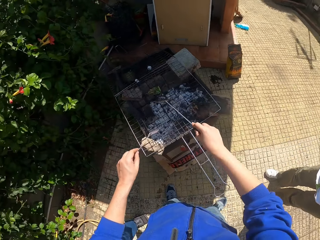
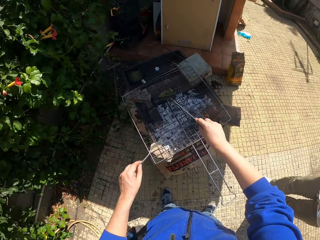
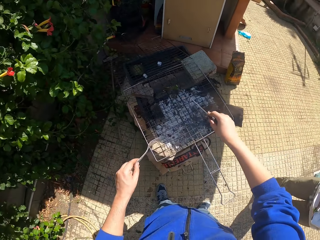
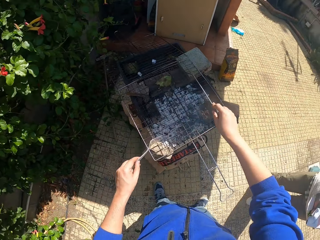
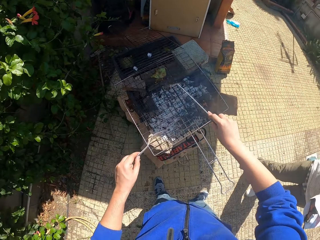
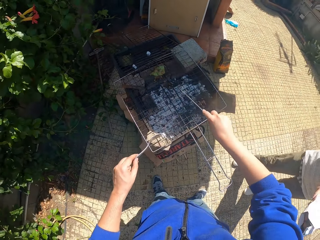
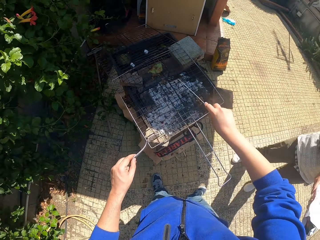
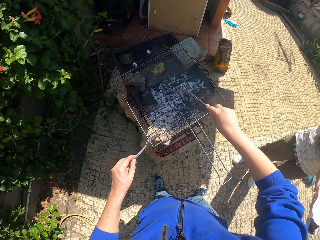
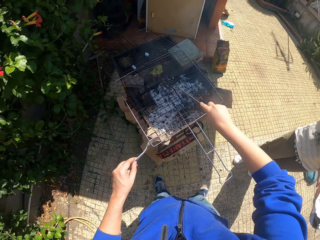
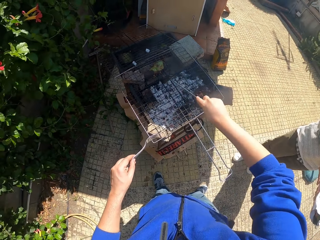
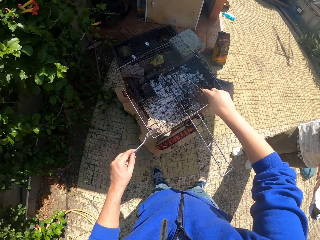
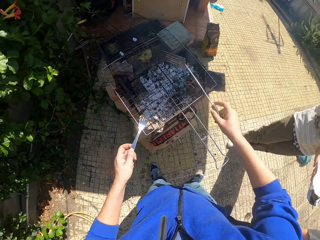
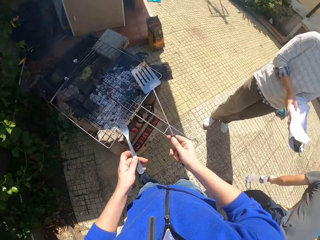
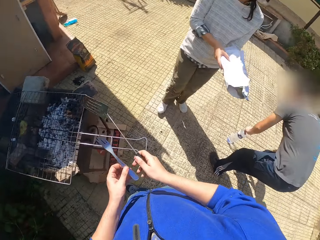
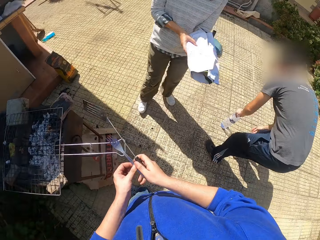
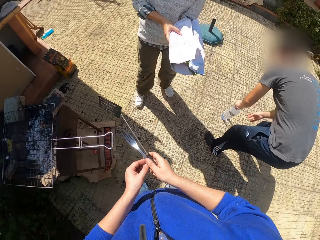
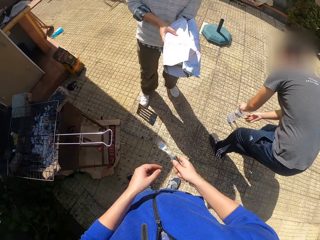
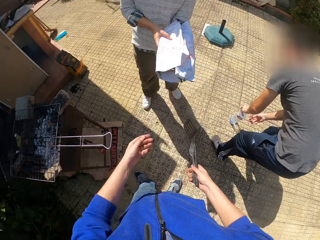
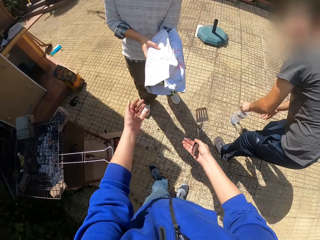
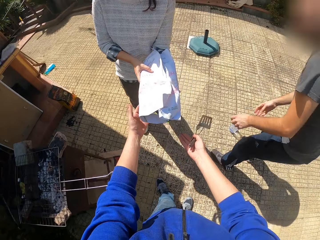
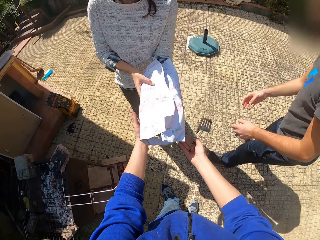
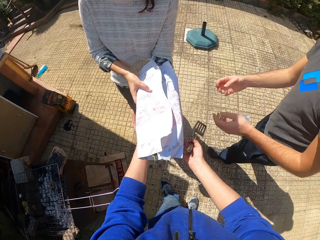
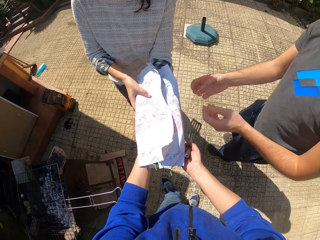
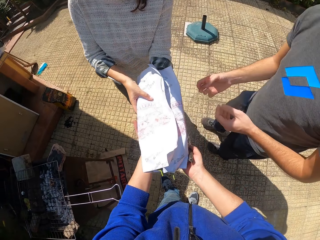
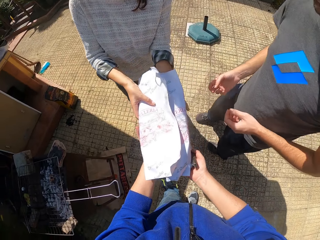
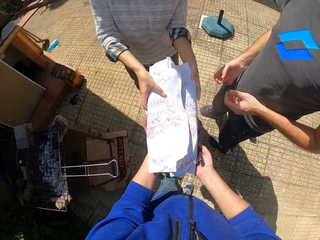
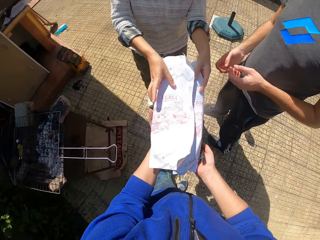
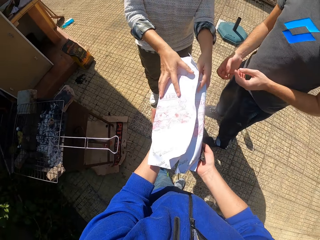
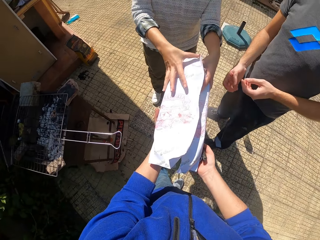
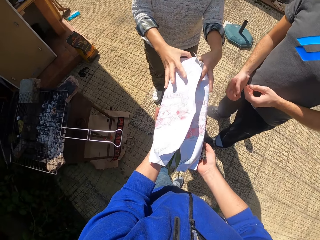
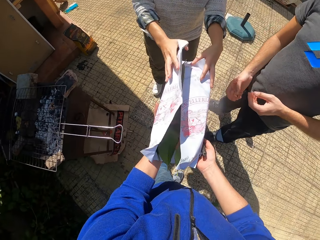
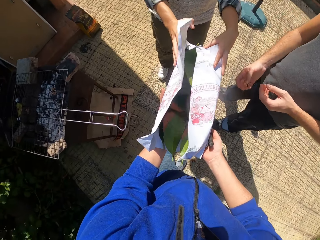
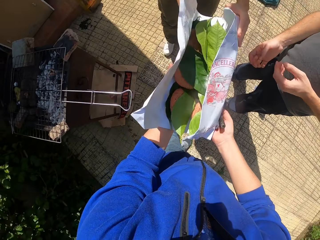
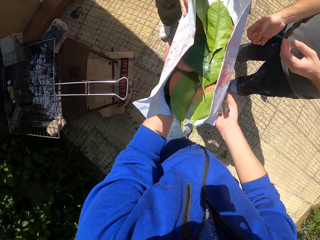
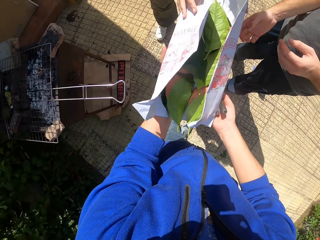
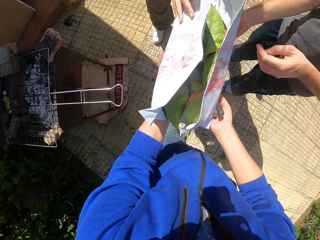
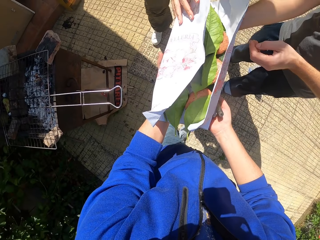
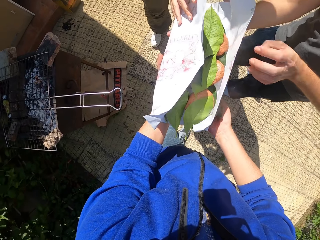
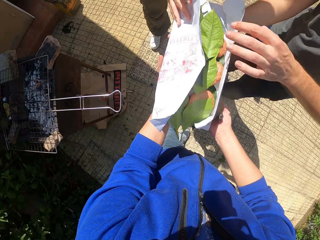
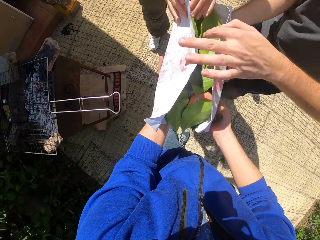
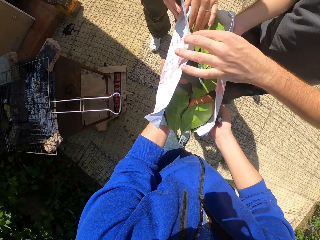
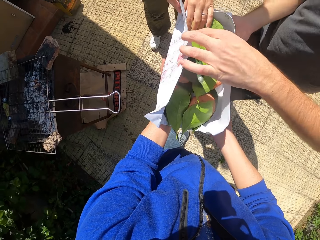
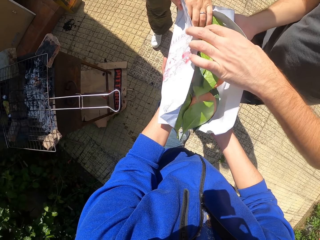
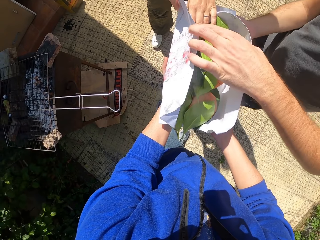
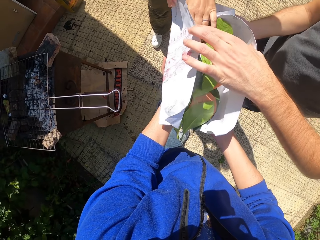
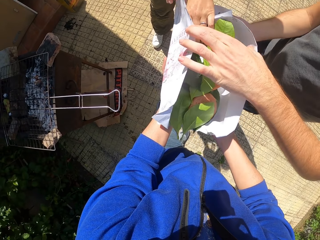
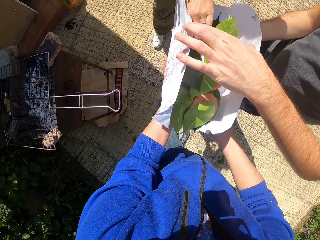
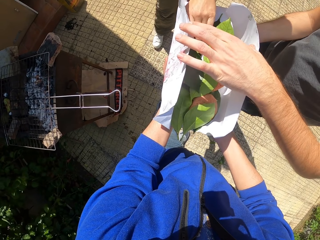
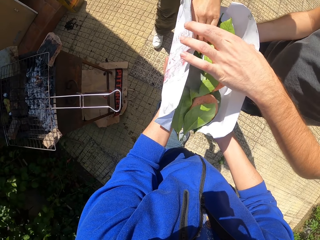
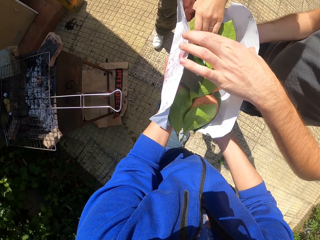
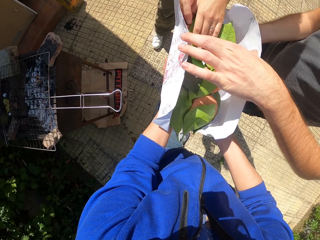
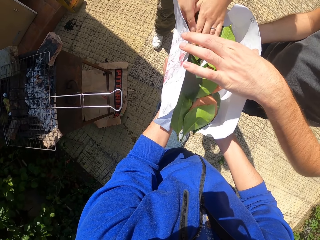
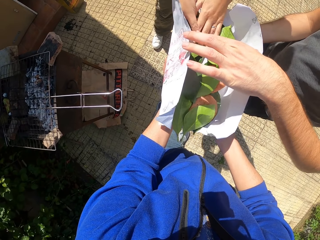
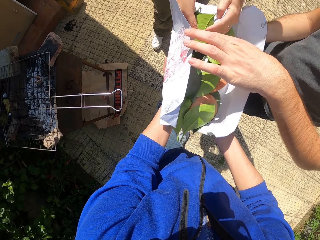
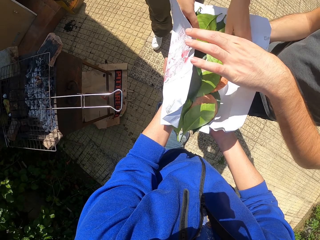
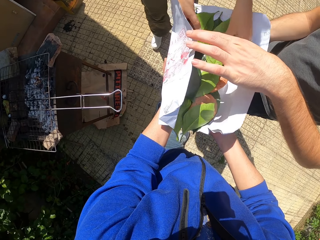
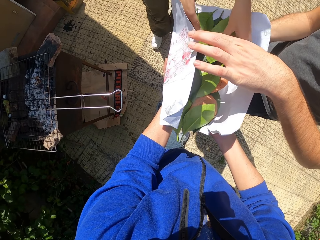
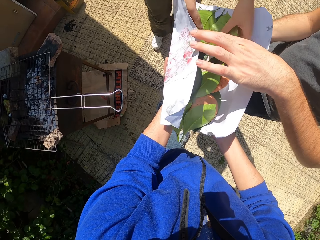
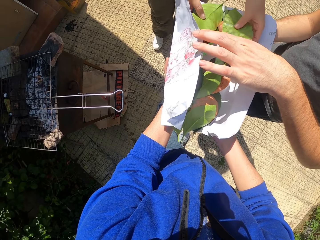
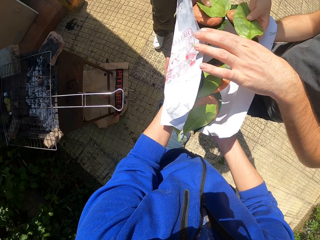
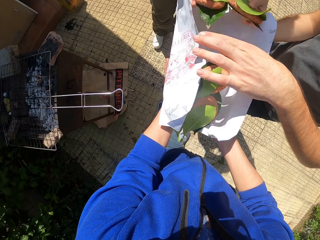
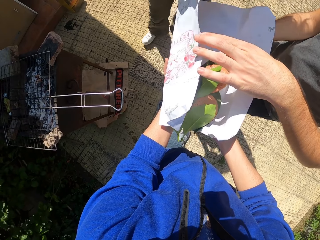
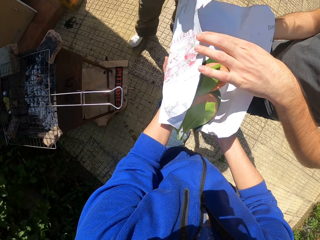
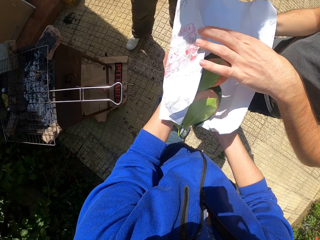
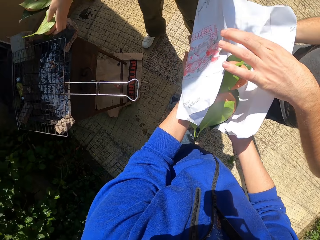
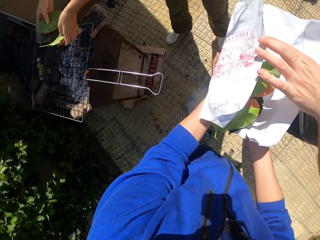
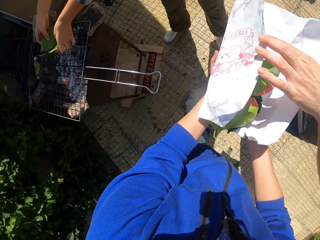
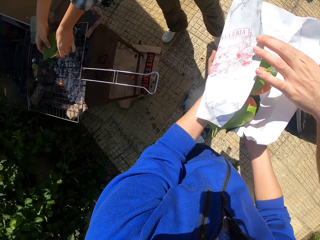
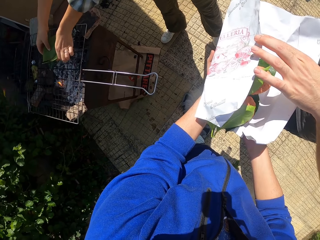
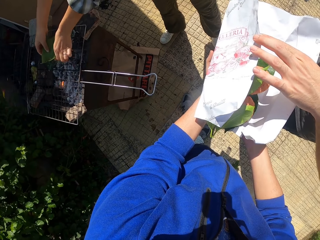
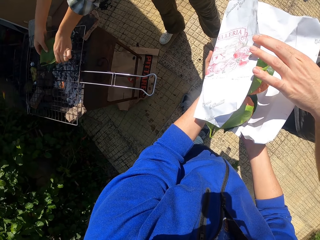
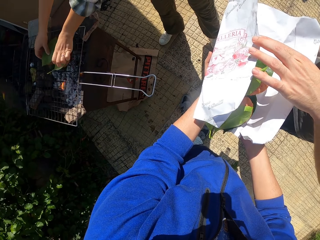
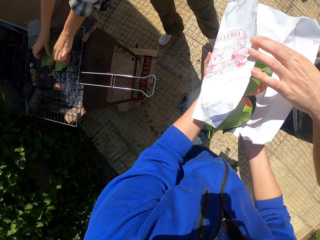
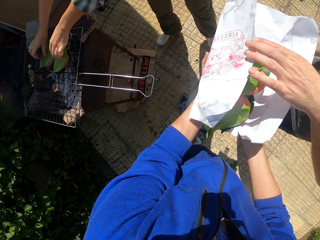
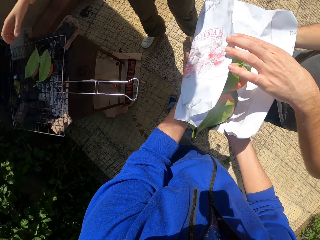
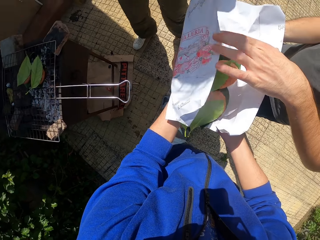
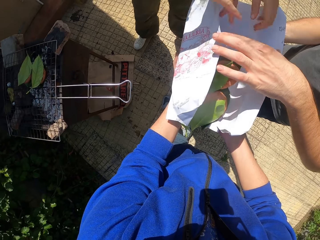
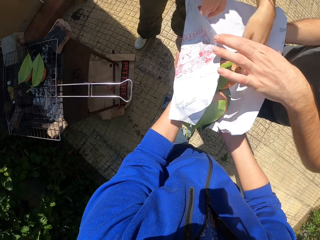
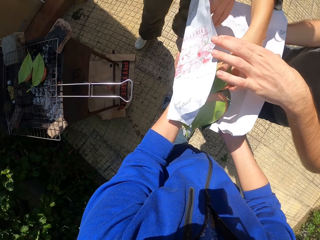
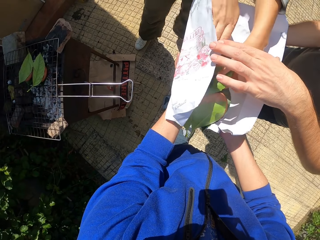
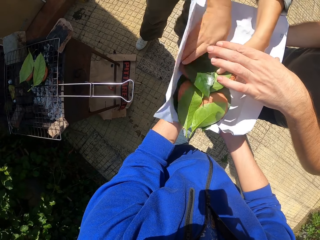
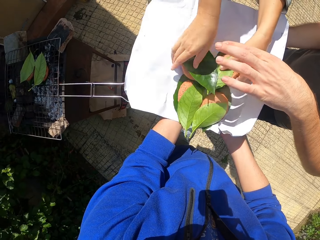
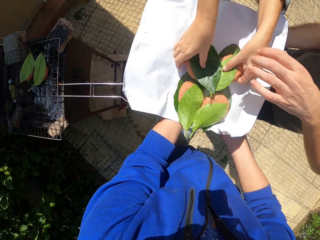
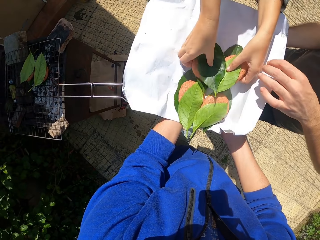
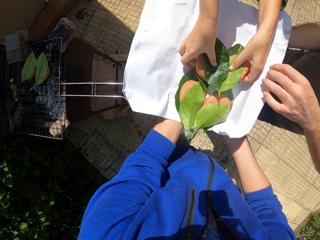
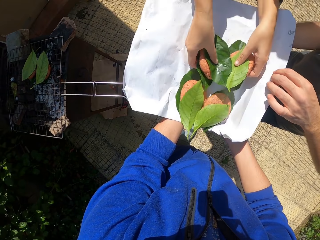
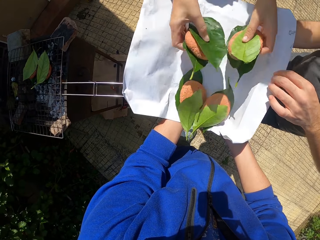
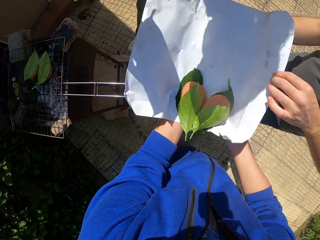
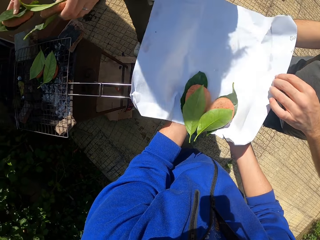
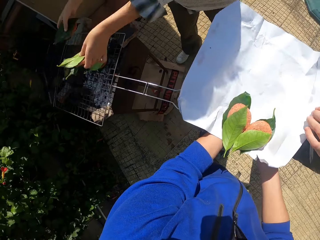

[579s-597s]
The camera wearer scrapes the grate of the grill with a spatula in his right hand. The man puts the bottle of water on the ground with his left hand. The camera wearer holds the fork in his left hand with his right hand. He takes a wrapped paper from a woman with both hands. The woman opens the wrapped paper with both hands. The camera wearer holds the paper. The man holds the paper with his left hand. The woman picks up Thai fish cakes covered with leaves from the paper with both hands, puts the cakes on the grate of the grill with both hands, and picks up the cakes covered with leaves from the paper with both hands.

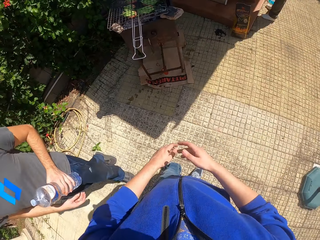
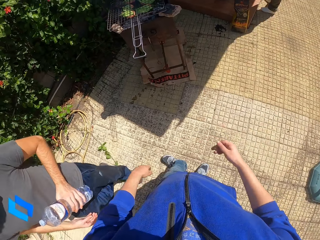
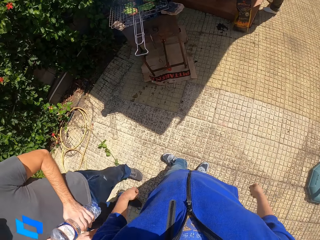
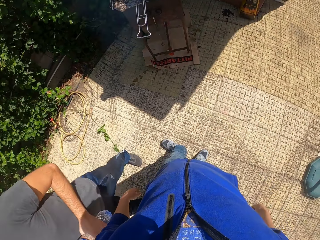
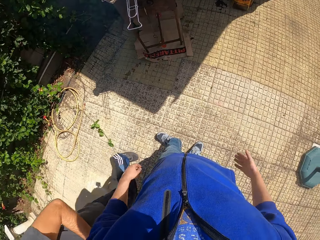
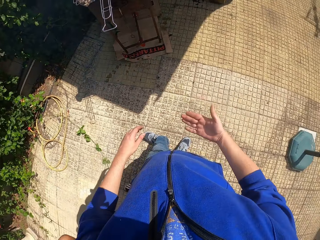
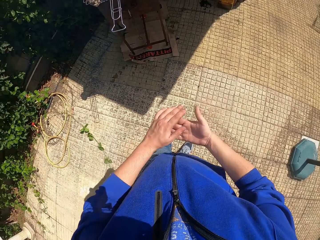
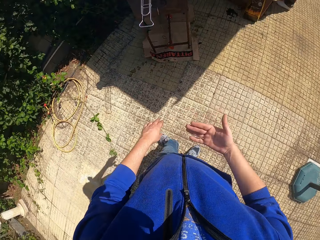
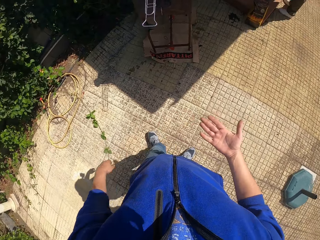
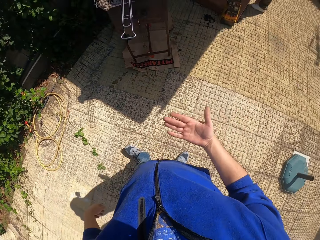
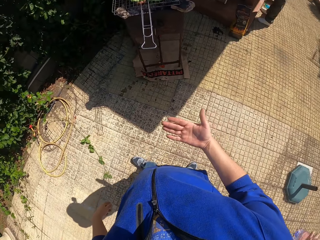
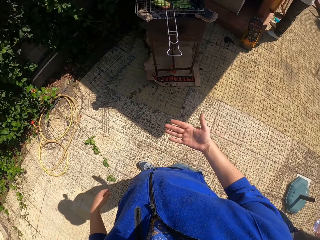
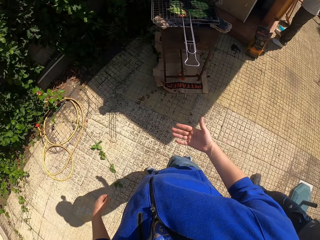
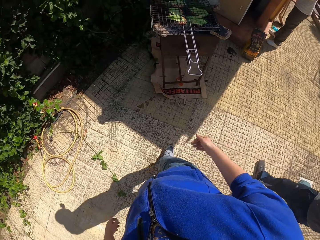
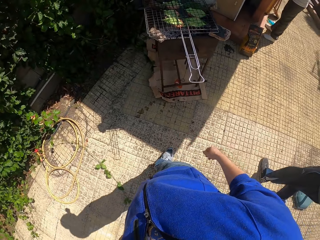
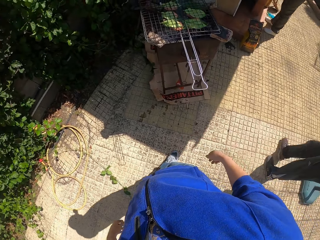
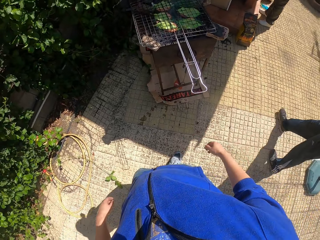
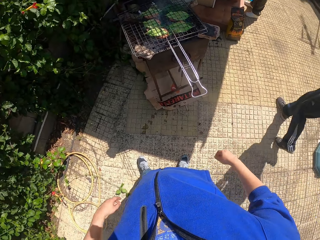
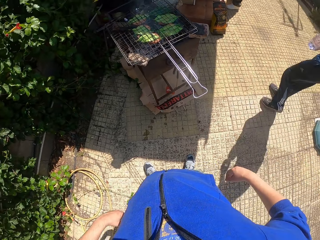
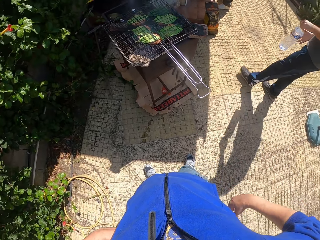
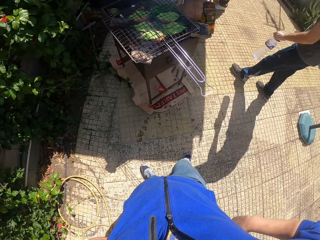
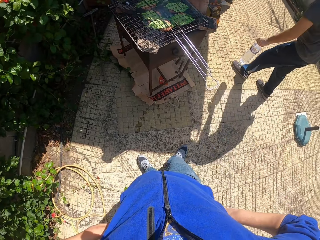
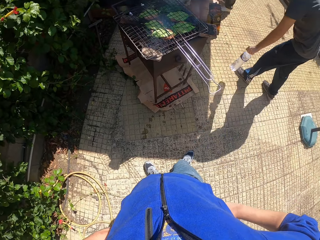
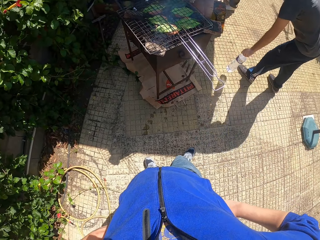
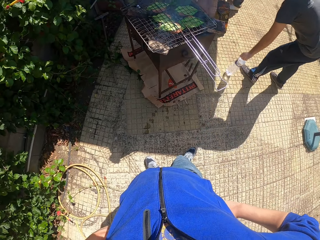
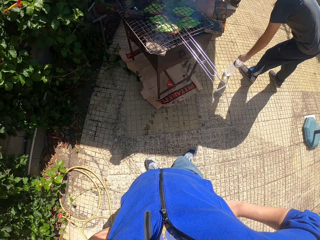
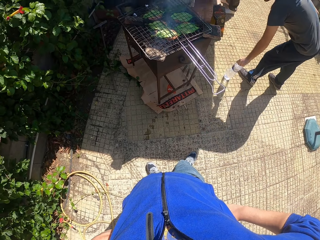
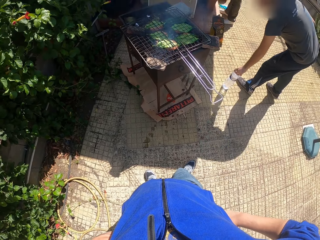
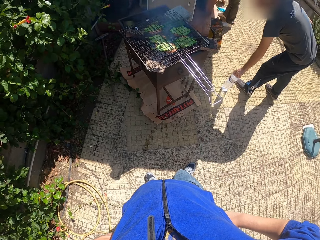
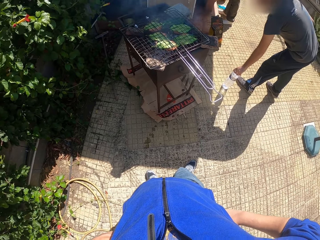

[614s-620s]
The camera wearer dusts off his hands. He stands outside. He walks outside. The man puts the bottle of water on the floor with his left hand.
